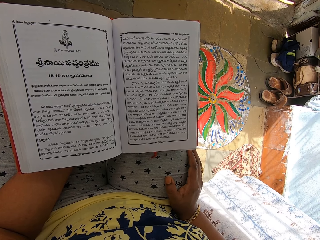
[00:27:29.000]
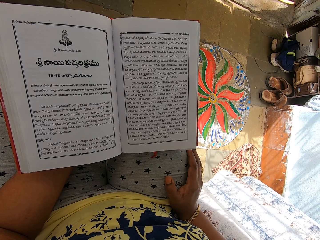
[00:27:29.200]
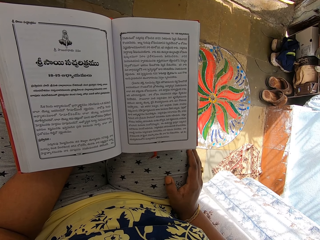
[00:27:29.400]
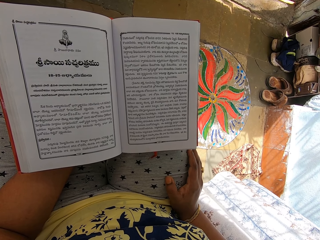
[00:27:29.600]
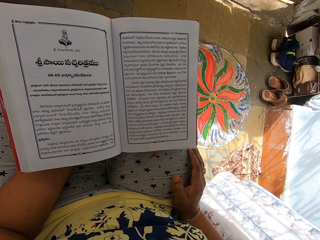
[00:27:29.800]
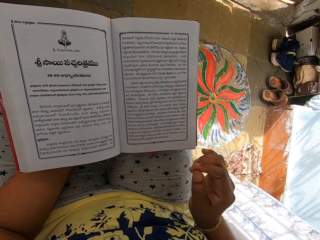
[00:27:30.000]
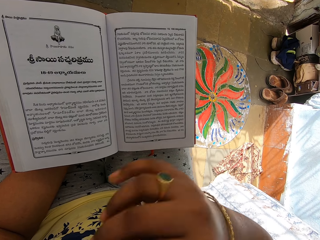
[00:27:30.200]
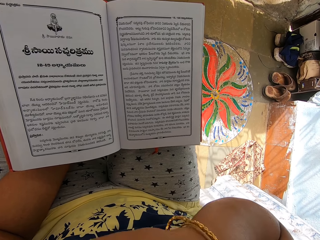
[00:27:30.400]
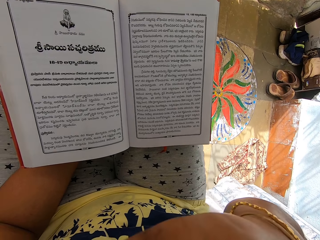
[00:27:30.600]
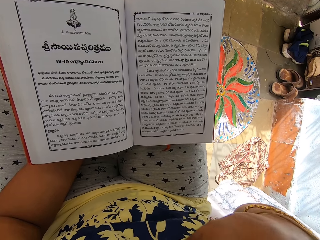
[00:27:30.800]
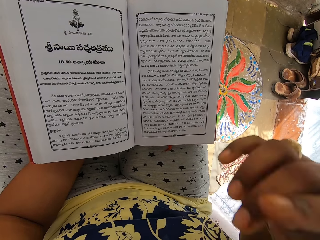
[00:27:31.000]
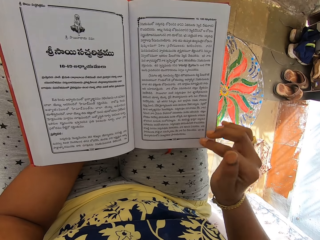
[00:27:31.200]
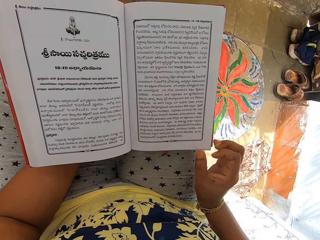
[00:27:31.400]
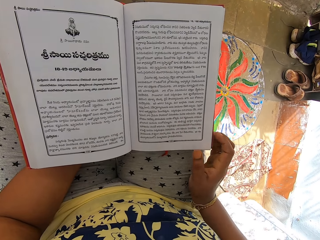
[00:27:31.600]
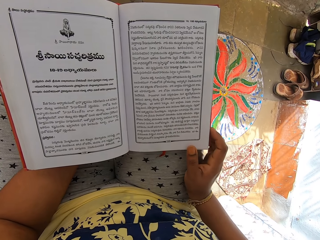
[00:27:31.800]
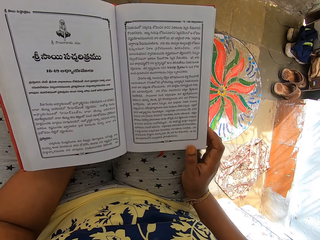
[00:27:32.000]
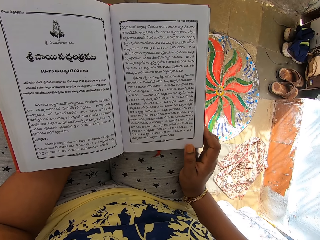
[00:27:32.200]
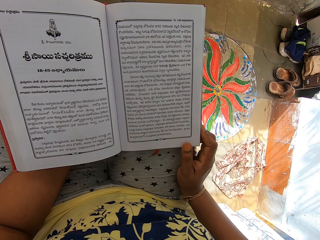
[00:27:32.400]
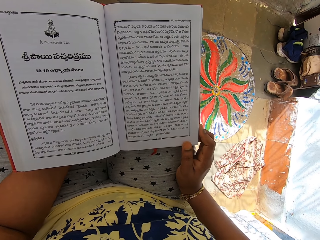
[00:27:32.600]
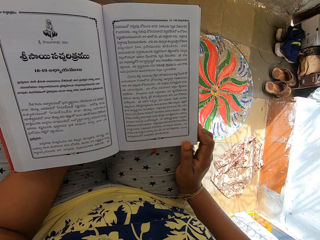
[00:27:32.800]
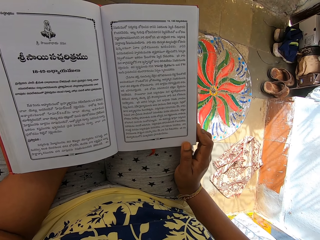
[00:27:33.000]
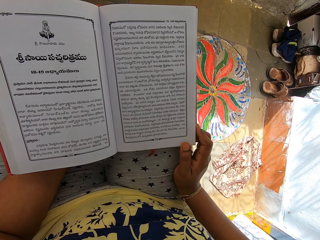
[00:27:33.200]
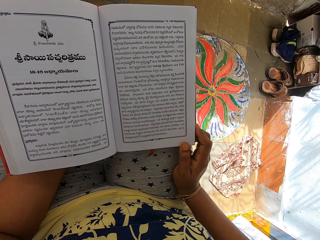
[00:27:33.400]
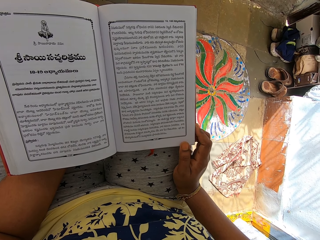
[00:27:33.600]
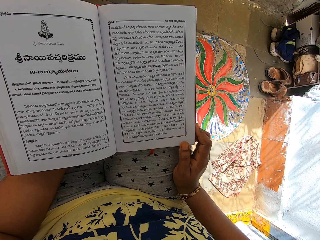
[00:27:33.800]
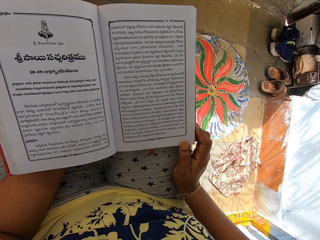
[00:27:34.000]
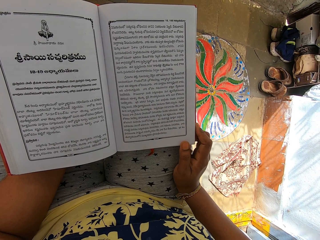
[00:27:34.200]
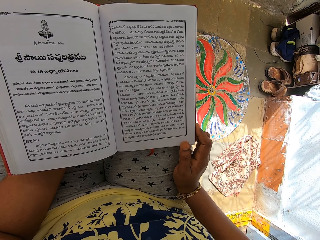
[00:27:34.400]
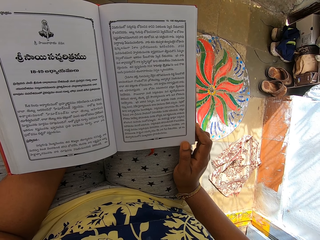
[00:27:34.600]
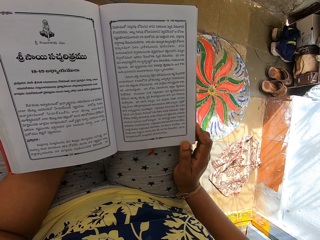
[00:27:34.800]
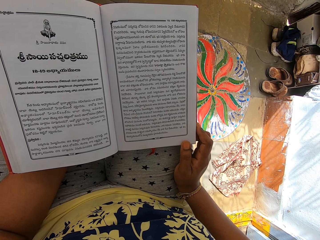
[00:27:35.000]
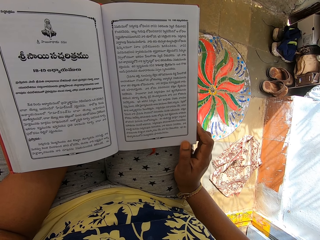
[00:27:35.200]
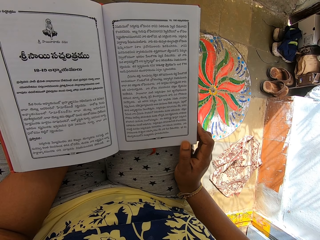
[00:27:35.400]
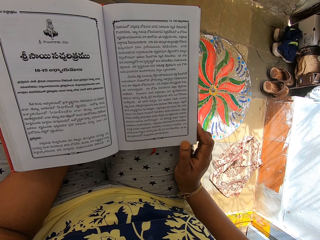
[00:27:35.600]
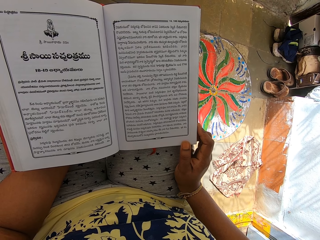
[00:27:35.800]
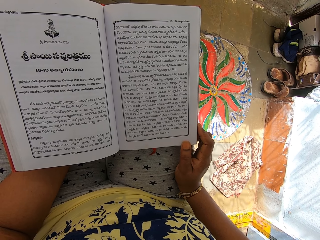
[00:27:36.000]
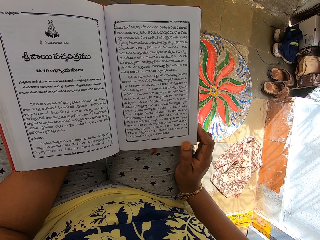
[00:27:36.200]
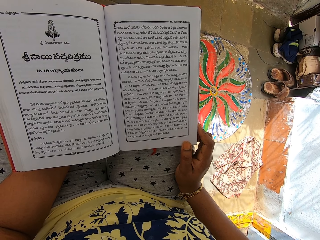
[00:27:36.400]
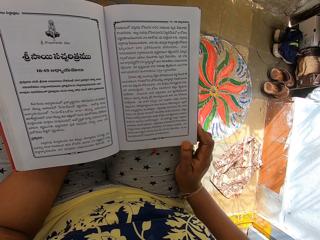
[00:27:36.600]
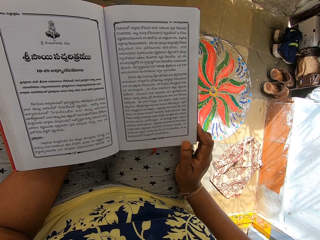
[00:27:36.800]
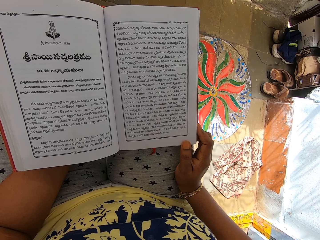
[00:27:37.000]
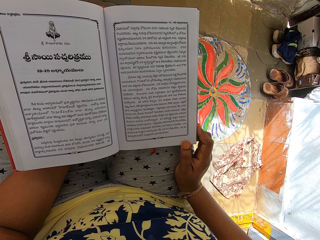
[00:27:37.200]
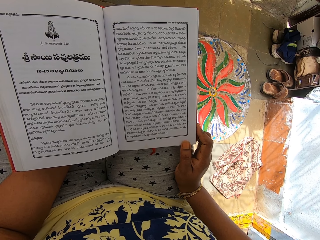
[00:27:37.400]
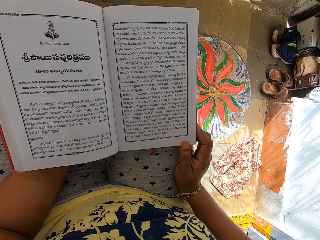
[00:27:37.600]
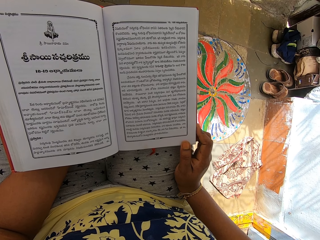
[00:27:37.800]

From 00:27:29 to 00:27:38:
The camera wearer scratches her face with her right hand. She touches her face. She holds the book with her hands.

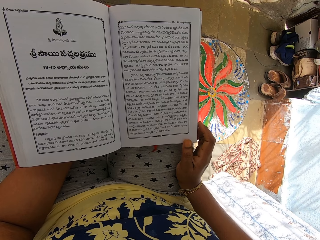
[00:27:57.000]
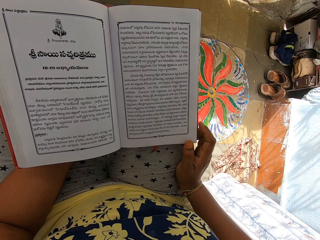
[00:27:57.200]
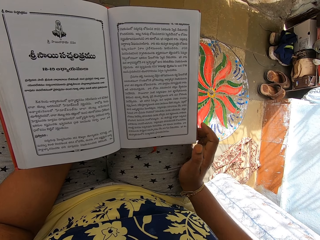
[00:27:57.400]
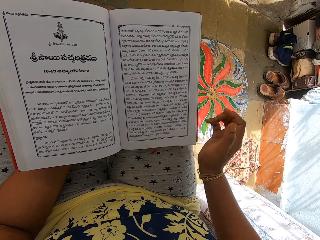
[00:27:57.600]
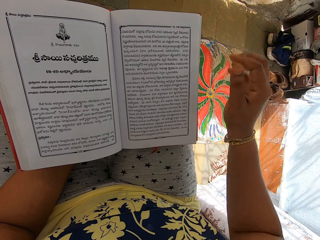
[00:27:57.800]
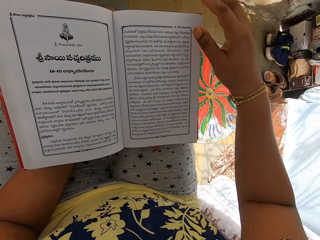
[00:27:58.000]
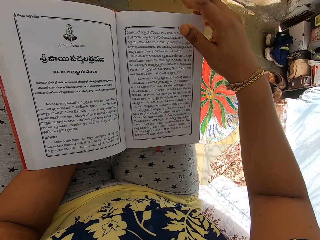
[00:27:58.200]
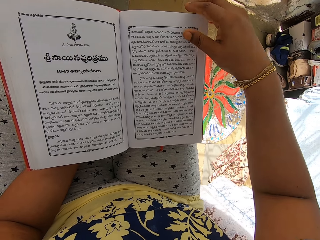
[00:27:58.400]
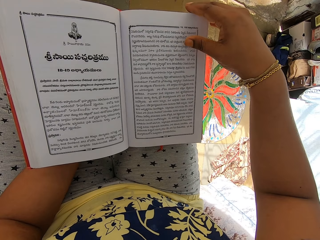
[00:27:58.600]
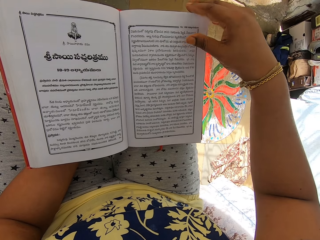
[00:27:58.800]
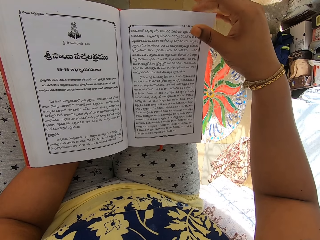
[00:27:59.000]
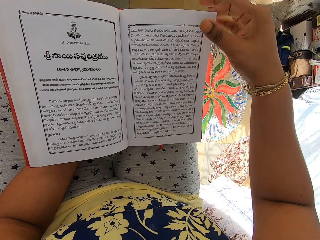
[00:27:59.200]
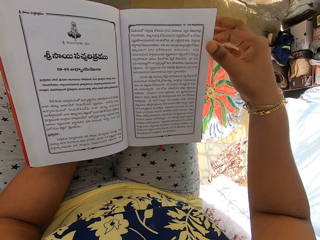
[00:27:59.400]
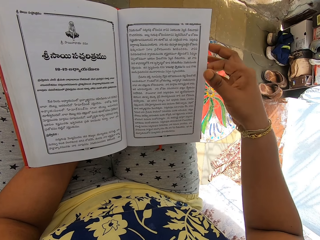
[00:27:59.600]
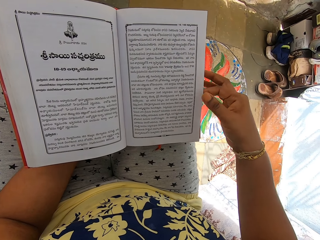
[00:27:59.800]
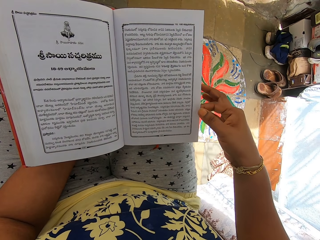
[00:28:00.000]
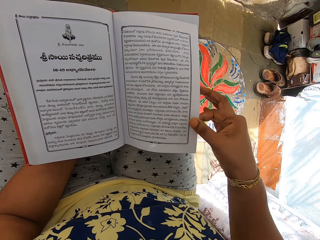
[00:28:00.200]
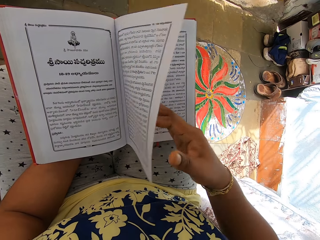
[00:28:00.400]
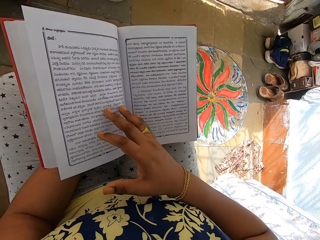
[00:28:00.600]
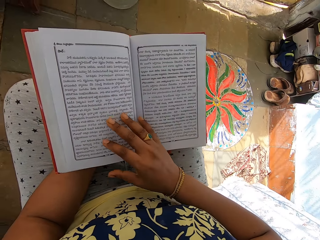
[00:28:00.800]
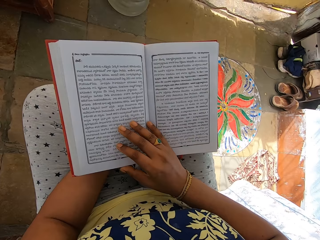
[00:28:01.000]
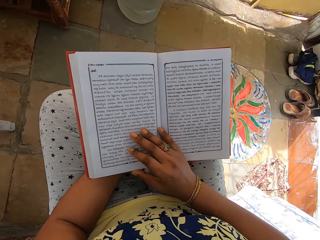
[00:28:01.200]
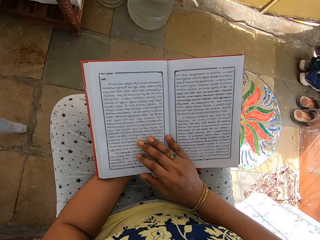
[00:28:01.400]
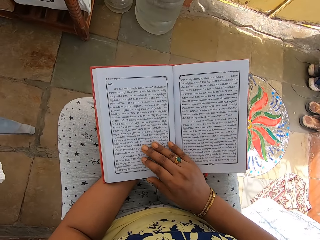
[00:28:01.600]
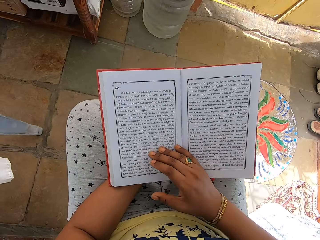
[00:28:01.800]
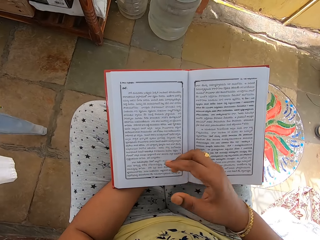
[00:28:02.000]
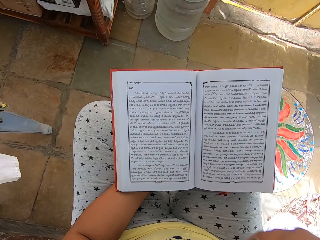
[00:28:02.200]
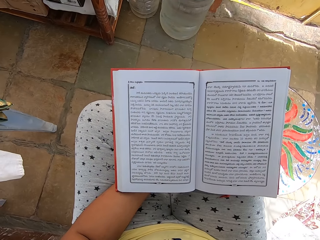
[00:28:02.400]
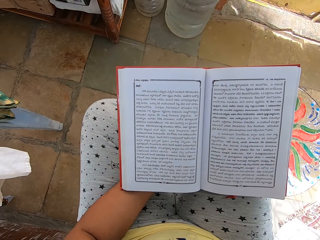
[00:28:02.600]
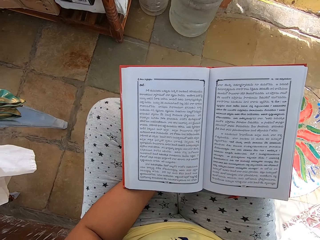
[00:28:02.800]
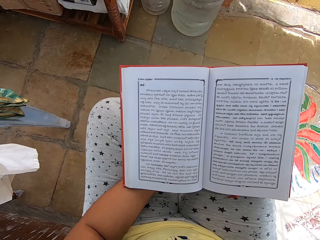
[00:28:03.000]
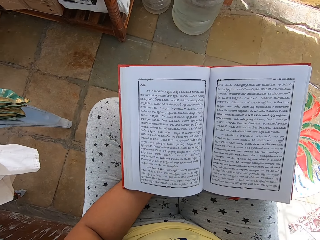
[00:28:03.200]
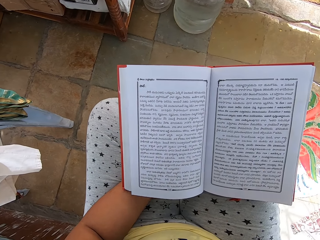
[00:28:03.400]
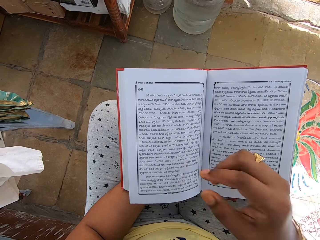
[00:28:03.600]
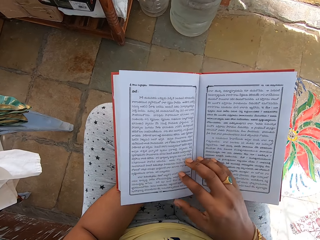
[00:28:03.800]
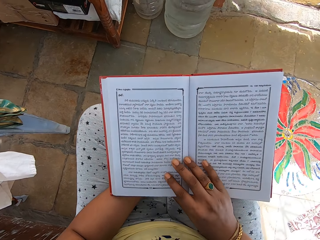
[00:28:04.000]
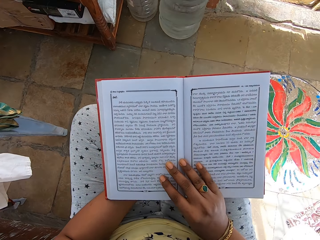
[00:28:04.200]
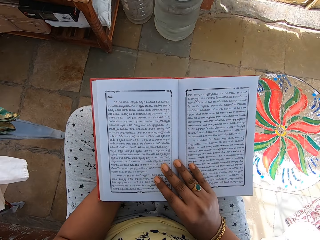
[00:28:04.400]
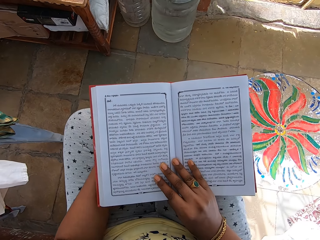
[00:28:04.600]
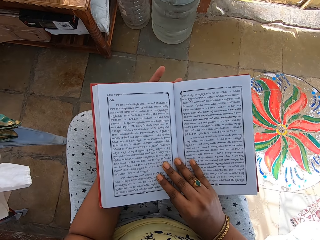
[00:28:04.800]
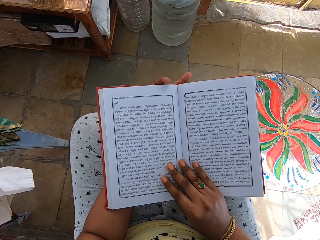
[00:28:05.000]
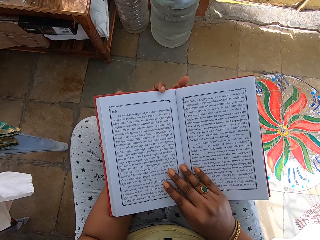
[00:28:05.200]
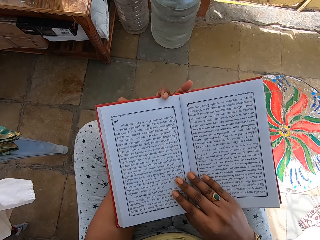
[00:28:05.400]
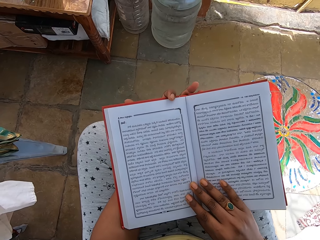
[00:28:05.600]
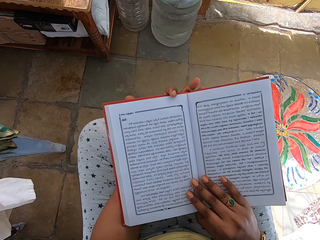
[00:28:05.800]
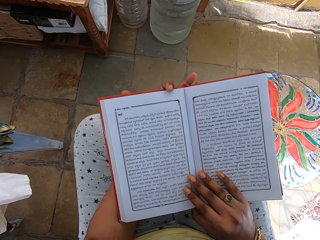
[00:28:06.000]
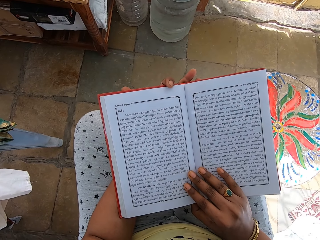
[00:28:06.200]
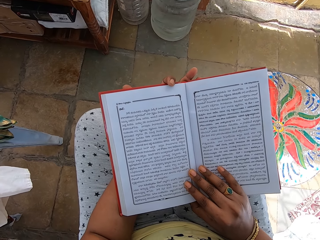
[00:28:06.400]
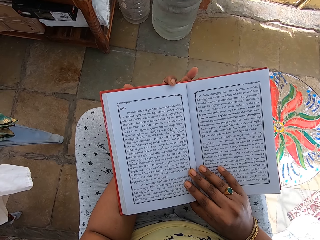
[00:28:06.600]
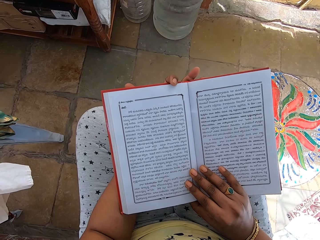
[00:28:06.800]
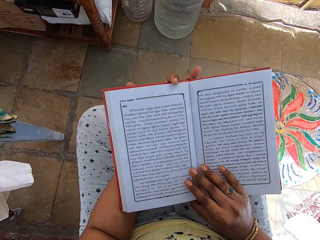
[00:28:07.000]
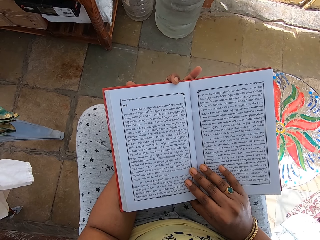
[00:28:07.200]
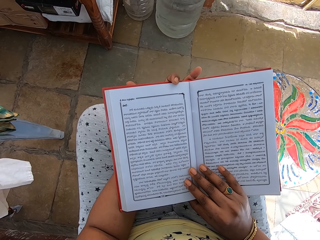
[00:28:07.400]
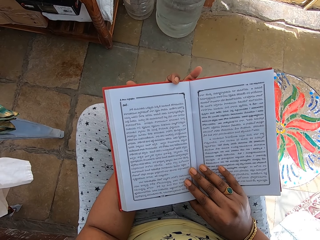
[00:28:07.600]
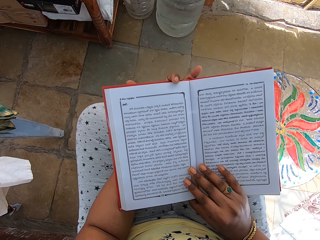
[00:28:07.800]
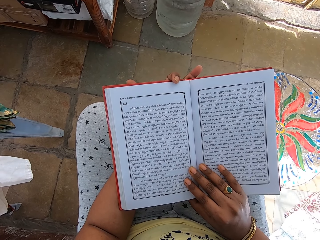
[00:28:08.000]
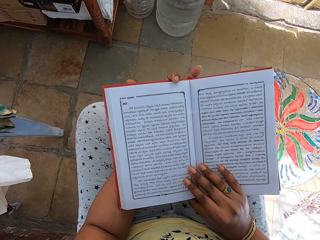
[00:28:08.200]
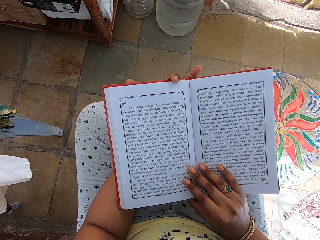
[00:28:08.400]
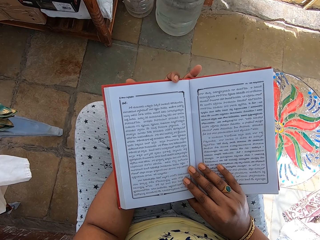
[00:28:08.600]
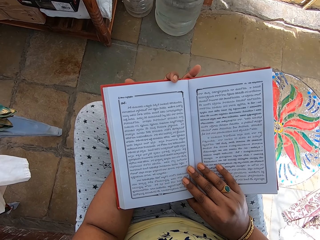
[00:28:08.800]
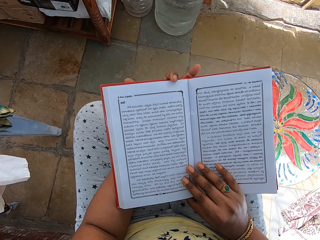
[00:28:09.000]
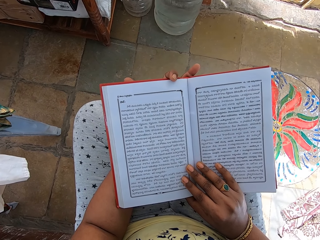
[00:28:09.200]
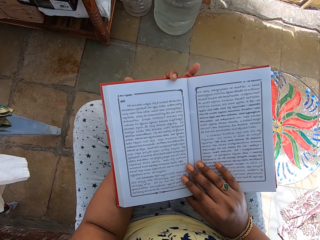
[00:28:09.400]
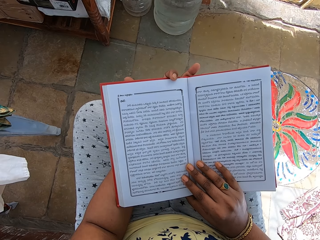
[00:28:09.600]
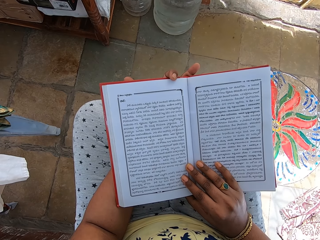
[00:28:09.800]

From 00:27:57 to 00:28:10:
The camera wearer flips a page of the book with her right hand. She holds the book with her hands. She scratches her face with her right hand. She lifts the hand. She holds the book with her hands. She places the hand on the book.
